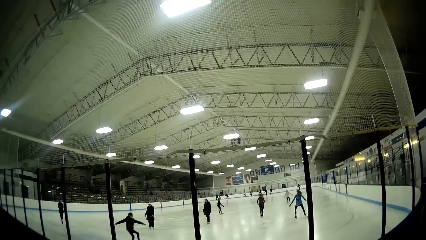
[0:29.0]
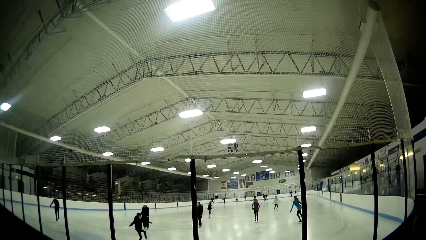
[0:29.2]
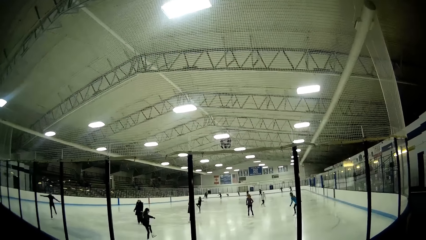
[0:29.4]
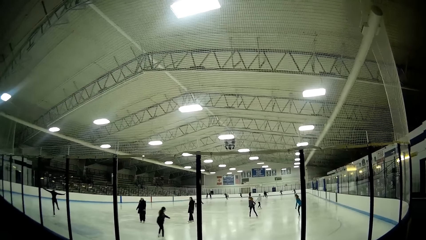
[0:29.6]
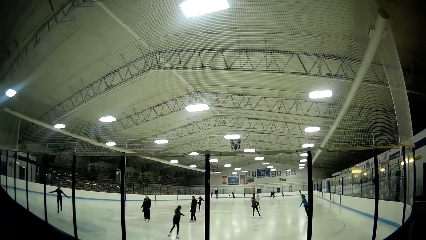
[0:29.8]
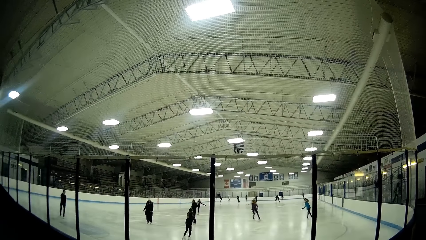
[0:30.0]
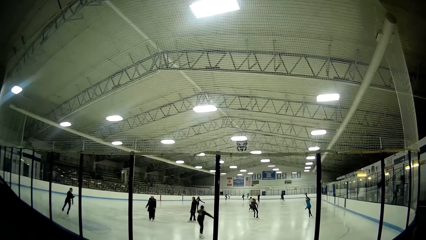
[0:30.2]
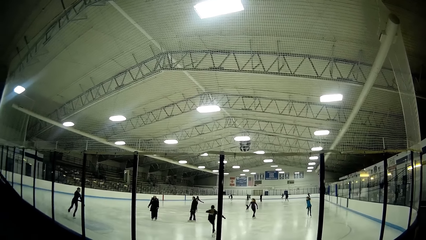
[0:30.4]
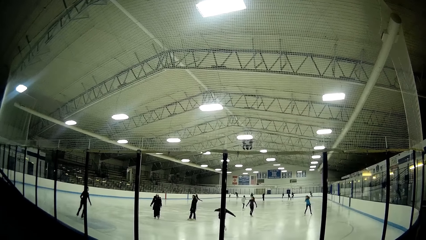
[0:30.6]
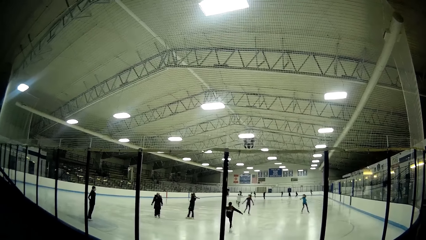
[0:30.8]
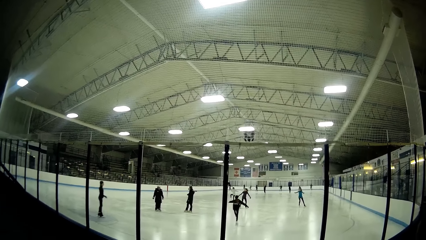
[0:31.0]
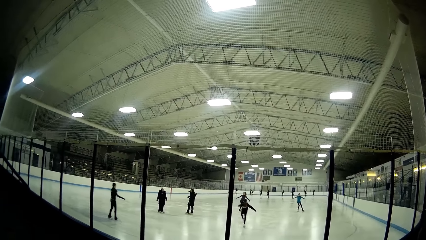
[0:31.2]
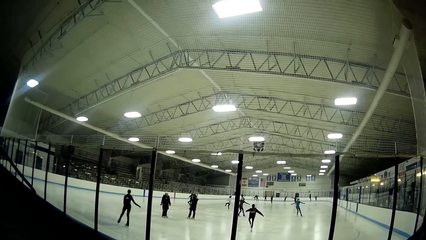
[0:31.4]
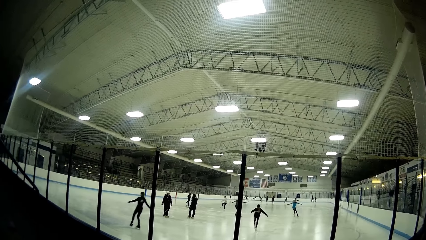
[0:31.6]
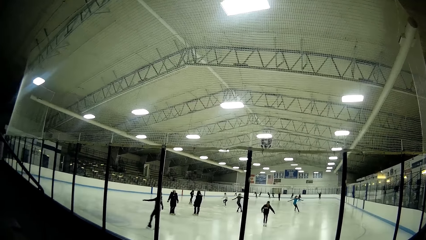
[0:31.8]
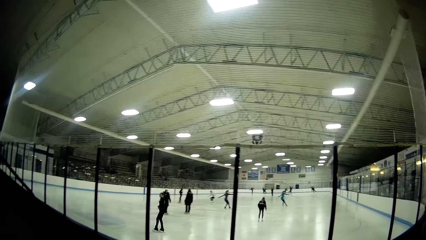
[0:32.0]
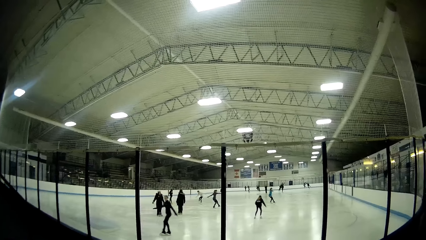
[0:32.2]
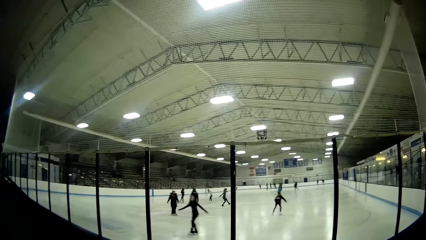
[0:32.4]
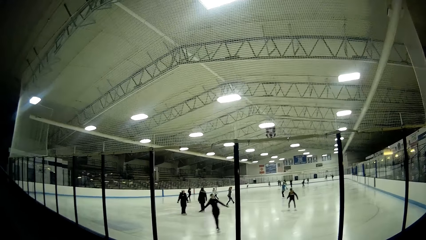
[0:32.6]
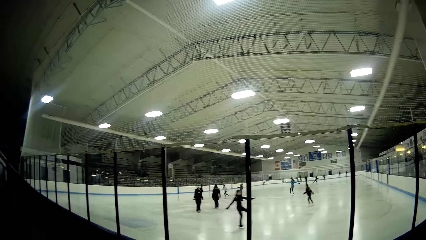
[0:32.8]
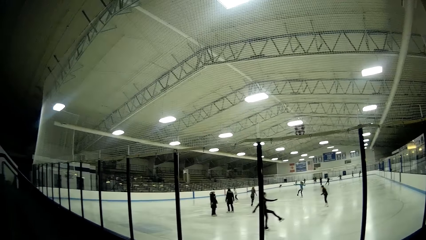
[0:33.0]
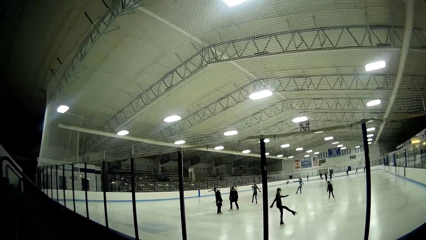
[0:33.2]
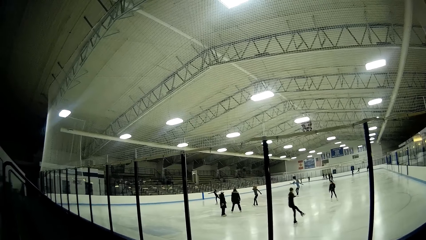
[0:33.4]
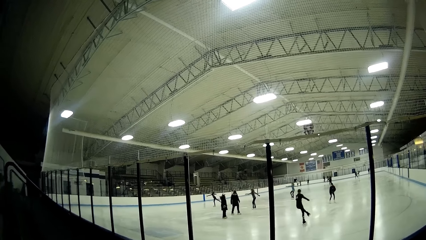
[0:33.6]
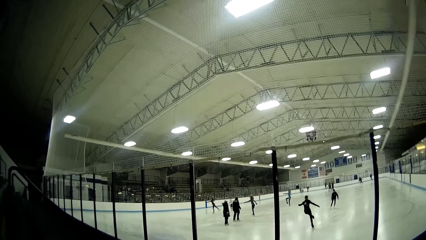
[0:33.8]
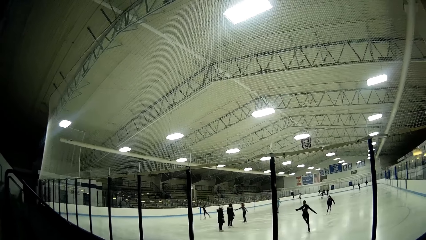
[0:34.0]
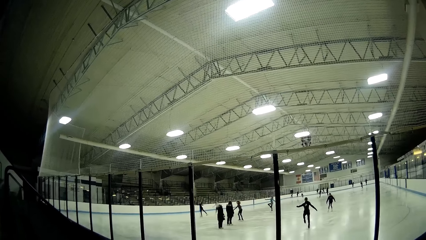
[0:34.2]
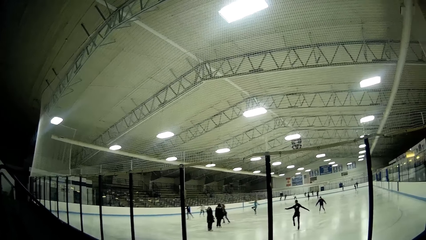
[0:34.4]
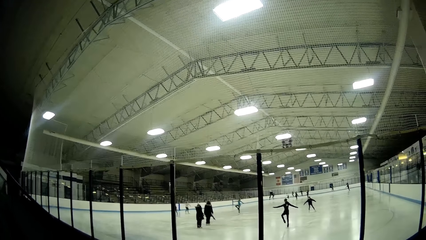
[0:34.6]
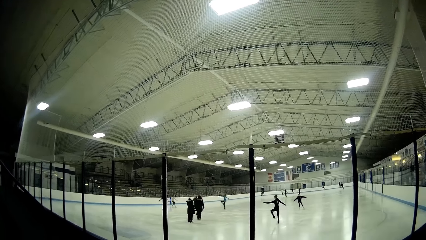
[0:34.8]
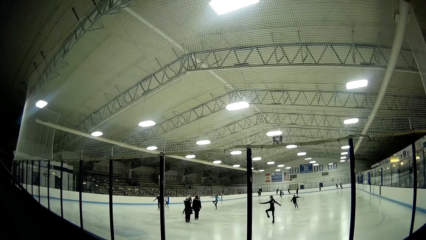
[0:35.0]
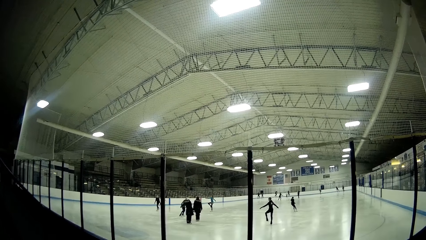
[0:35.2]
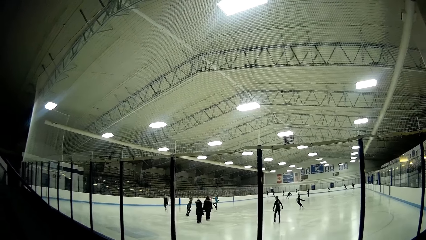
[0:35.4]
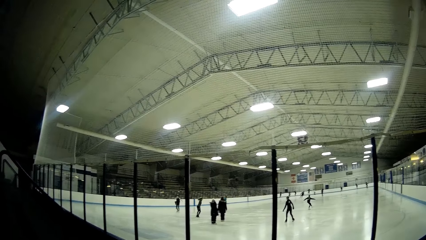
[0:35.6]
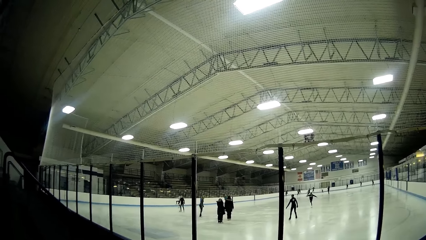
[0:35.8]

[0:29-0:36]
The camera wearer looks at the persons on the skate field.

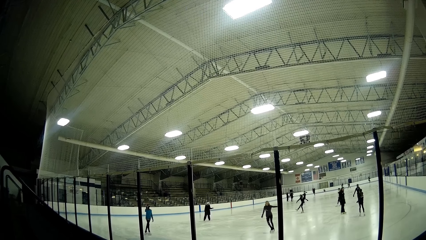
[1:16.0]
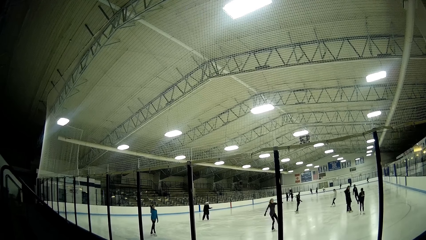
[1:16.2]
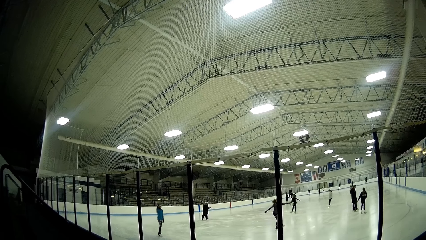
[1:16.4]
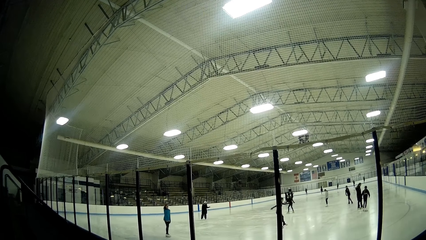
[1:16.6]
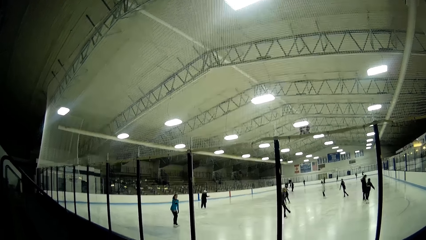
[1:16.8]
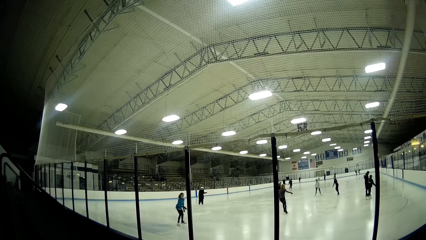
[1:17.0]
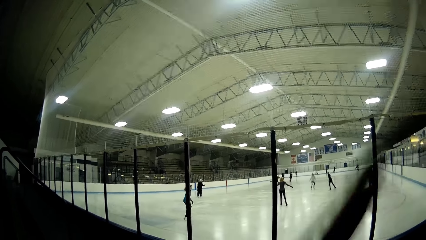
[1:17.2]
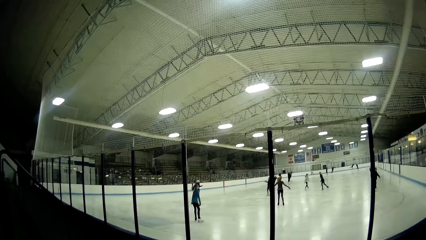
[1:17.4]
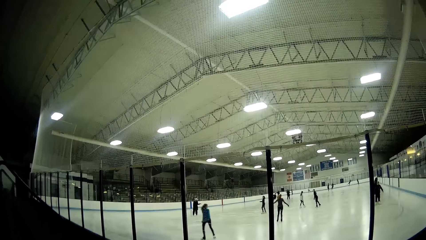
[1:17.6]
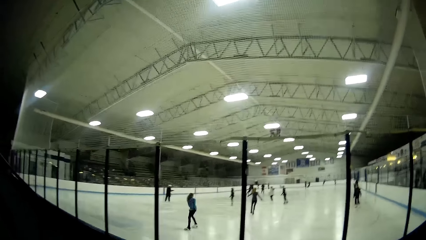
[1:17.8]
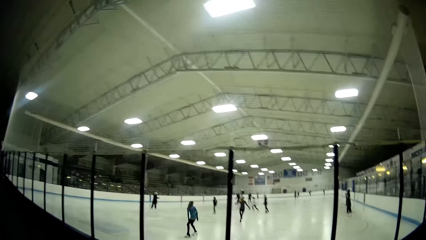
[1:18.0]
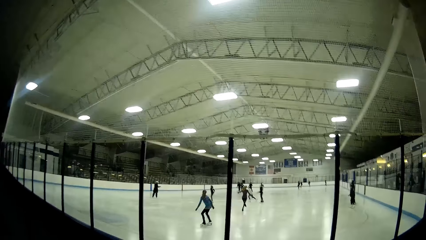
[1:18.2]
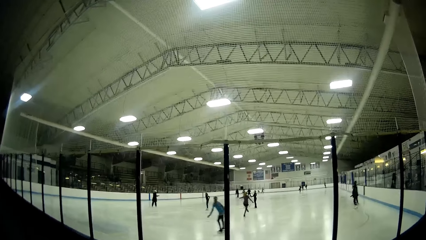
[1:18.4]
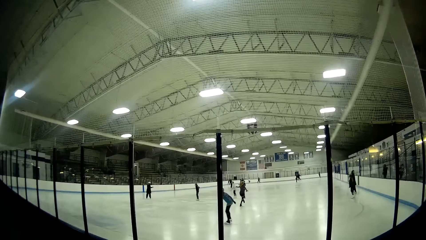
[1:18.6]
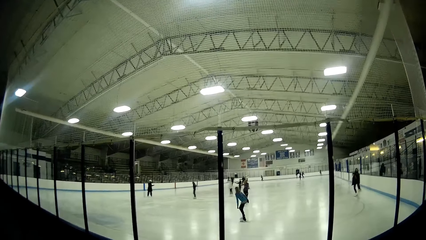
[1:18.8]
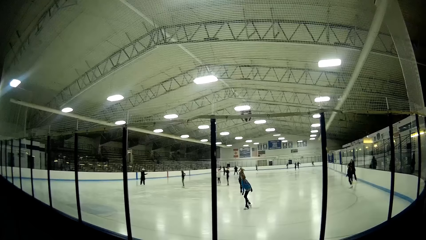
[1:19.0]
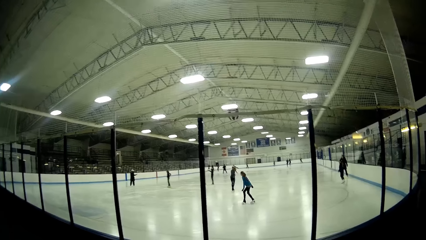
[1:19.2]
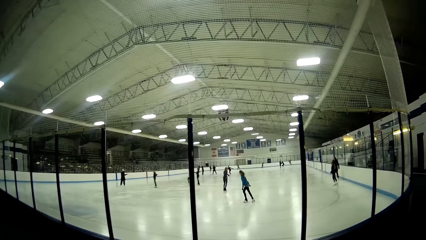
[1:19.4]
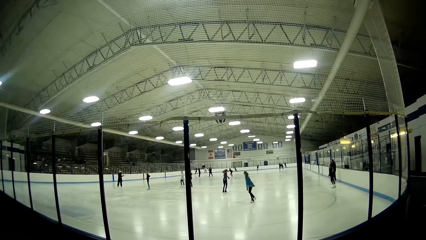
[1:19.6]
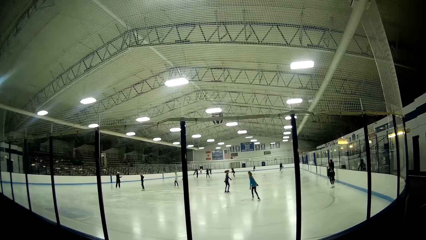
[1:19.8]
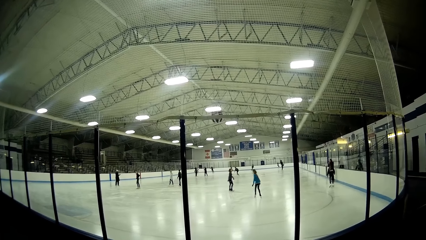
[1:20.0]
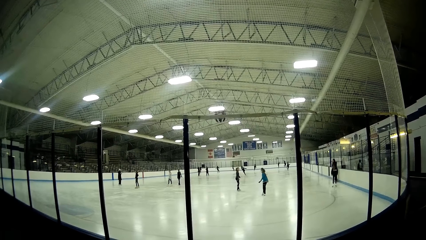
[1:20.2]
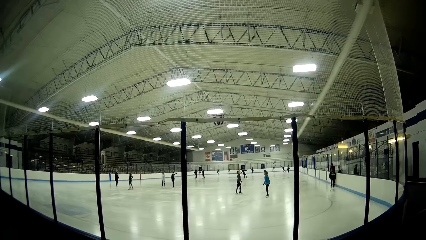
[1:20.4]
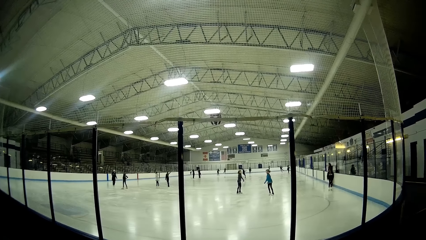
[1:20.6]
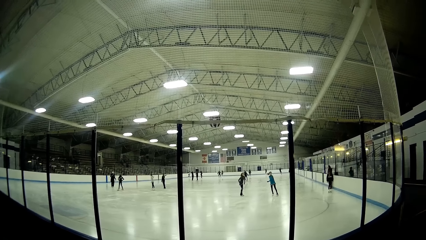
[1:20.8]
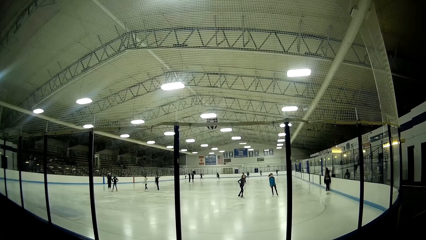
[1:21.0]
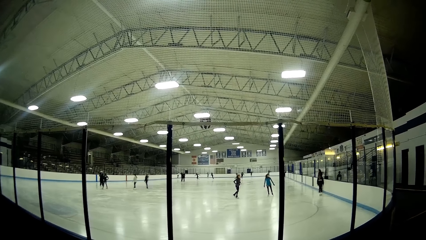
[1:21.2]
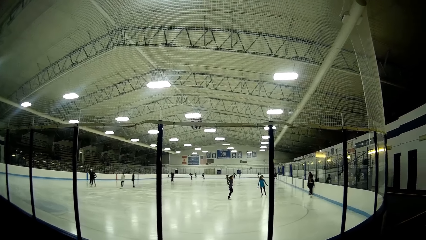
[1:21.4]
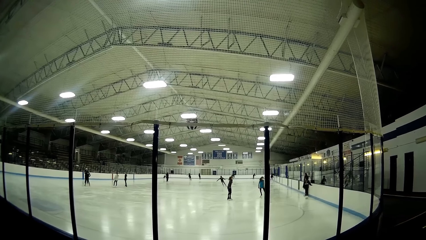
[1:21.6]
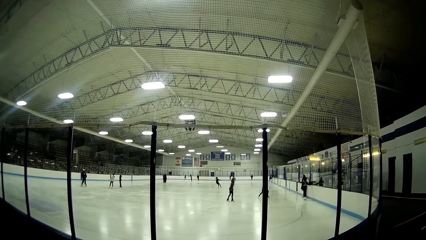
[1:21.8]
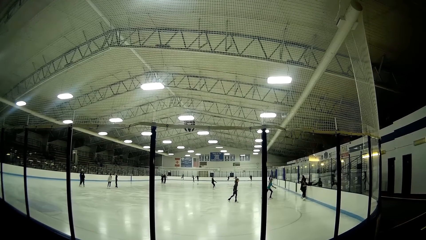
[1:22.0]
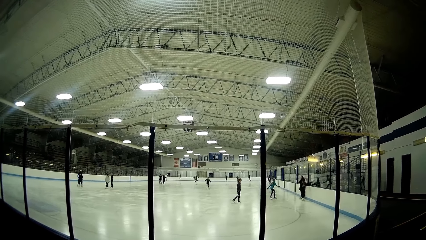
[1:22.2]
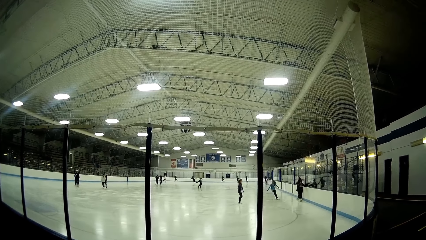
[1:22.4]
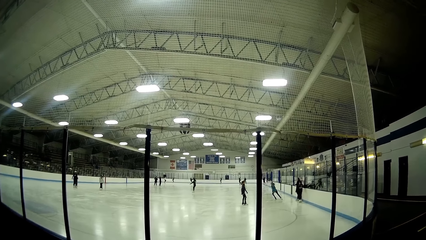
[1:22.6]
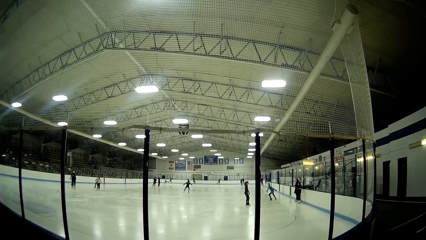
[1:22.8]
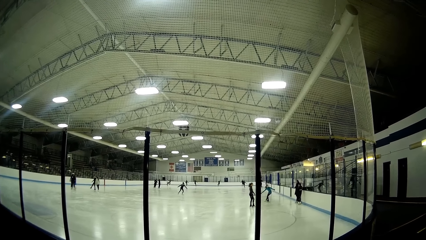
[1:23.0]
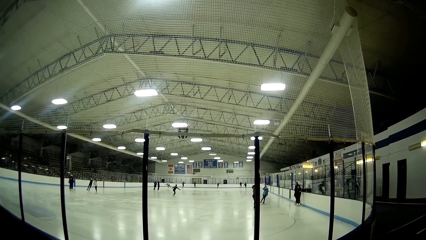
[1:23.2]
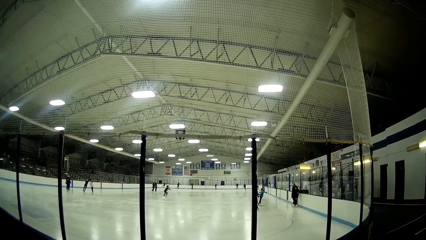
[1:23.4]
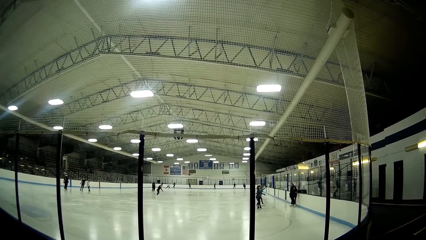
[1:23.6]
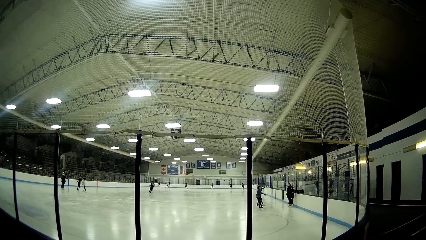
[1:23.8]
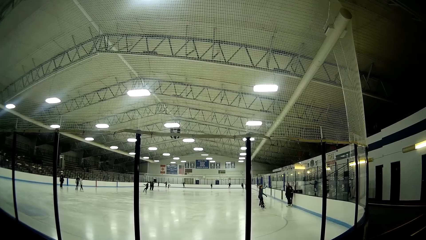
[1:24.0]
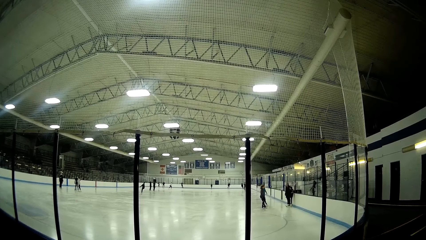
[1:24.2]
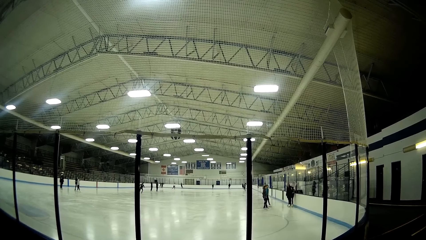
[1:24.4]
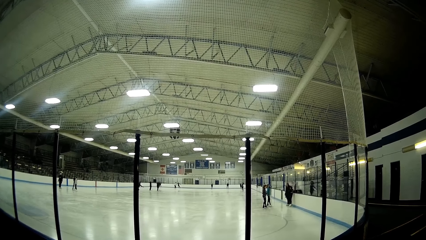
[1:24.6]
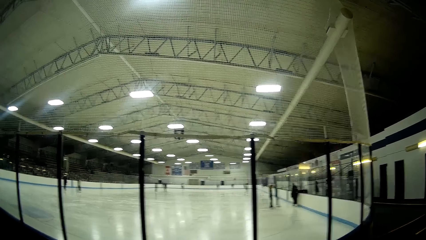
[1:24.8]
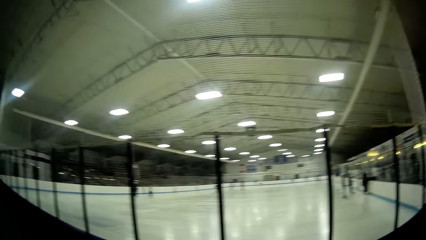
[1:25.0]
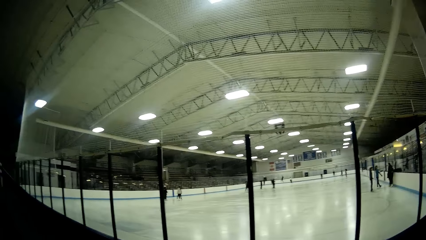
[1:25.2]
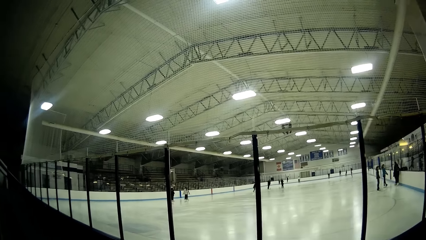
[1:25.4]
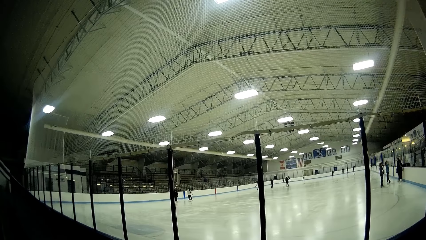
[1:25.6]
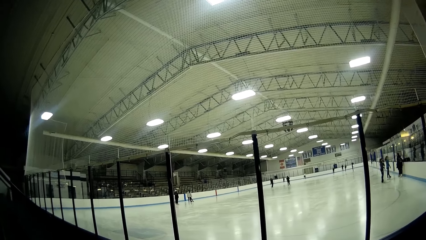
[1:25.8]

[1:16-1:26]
The camera wearer waves his hand to the players. He stares at the players in the pitch.
